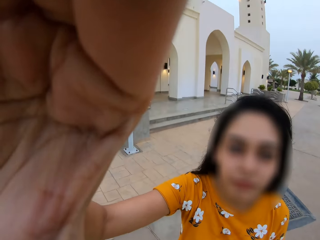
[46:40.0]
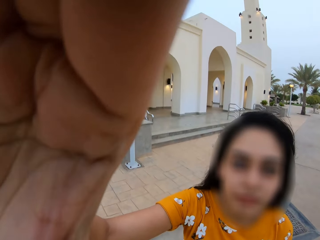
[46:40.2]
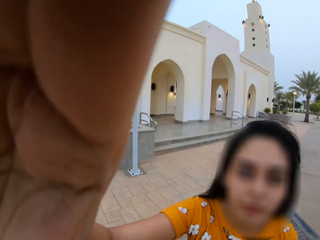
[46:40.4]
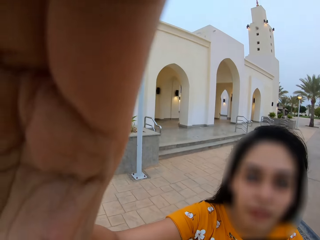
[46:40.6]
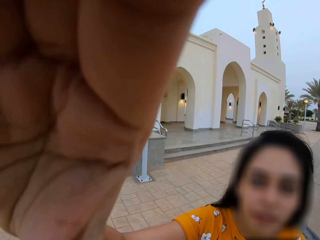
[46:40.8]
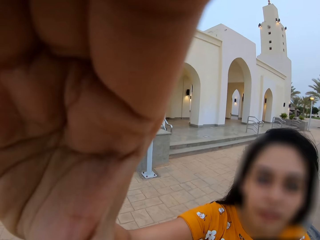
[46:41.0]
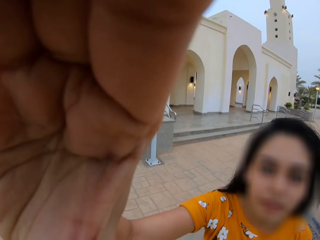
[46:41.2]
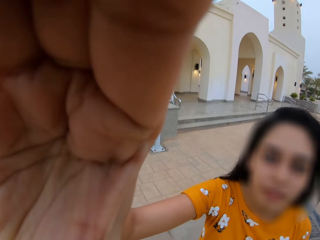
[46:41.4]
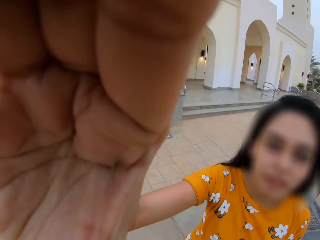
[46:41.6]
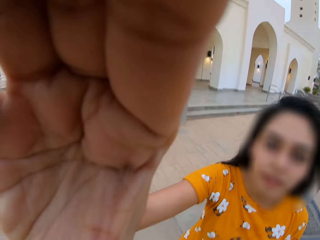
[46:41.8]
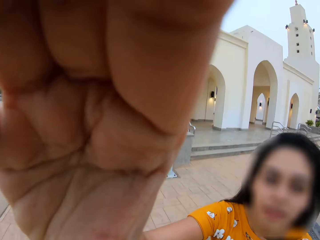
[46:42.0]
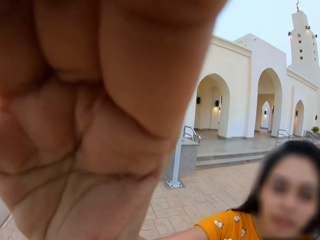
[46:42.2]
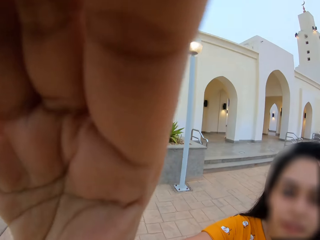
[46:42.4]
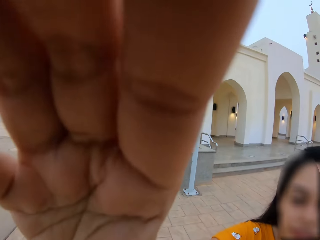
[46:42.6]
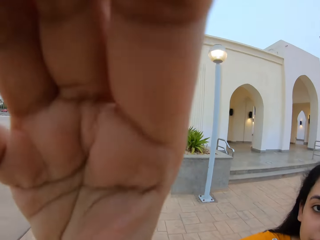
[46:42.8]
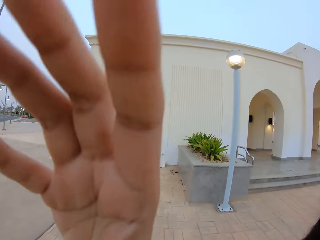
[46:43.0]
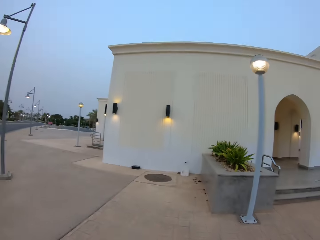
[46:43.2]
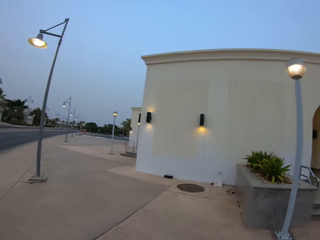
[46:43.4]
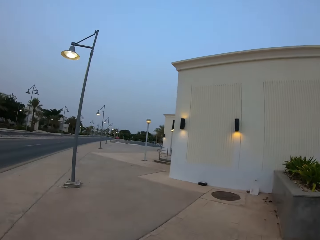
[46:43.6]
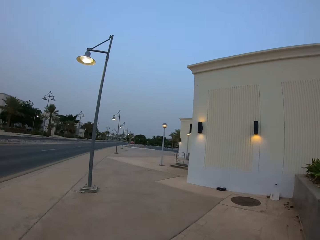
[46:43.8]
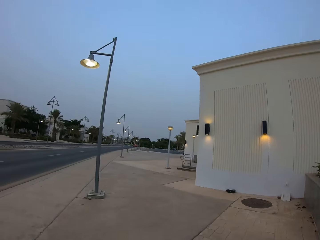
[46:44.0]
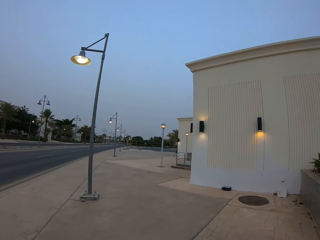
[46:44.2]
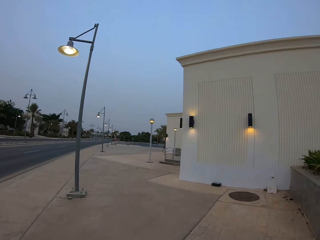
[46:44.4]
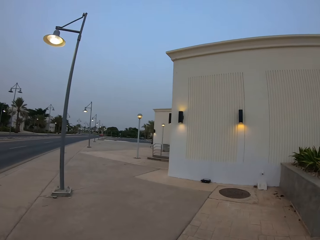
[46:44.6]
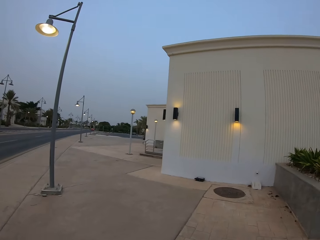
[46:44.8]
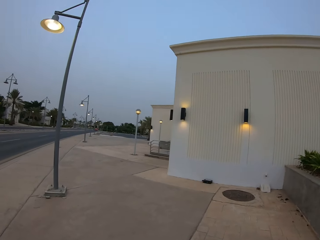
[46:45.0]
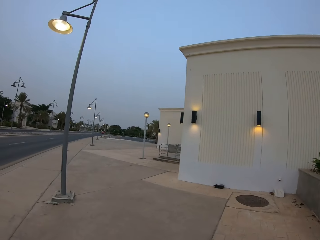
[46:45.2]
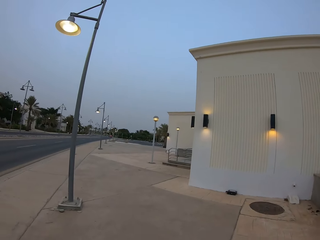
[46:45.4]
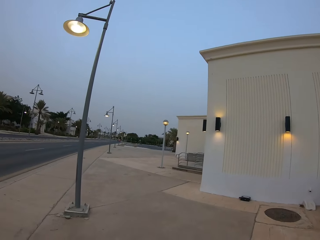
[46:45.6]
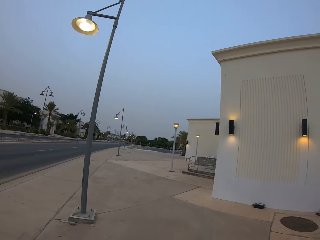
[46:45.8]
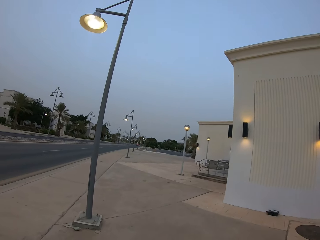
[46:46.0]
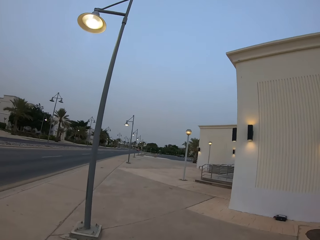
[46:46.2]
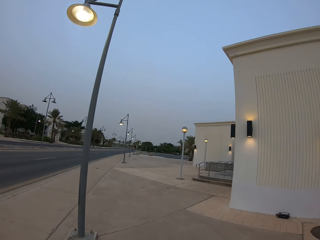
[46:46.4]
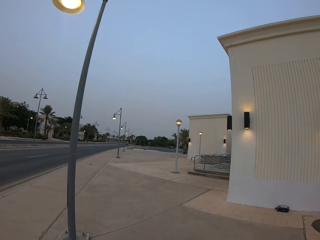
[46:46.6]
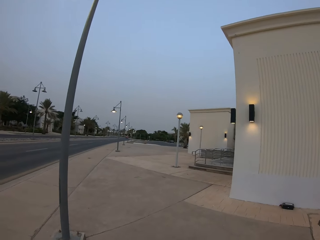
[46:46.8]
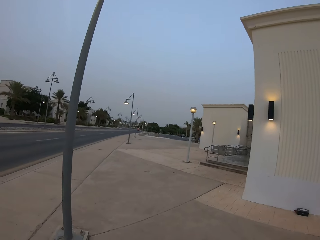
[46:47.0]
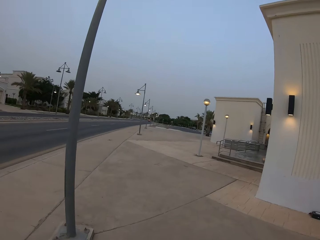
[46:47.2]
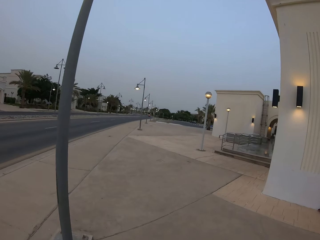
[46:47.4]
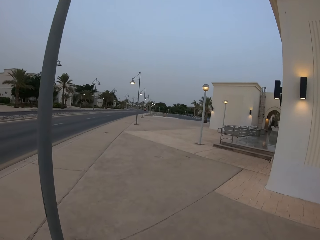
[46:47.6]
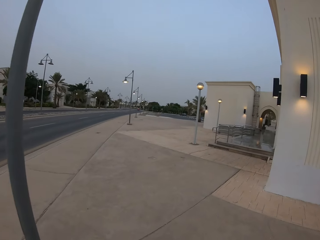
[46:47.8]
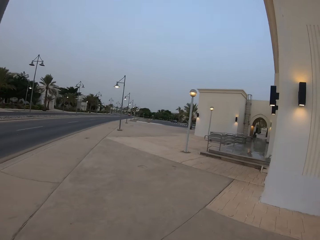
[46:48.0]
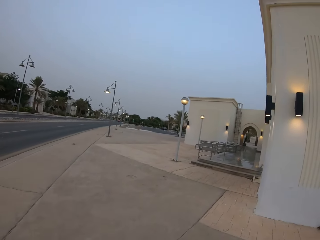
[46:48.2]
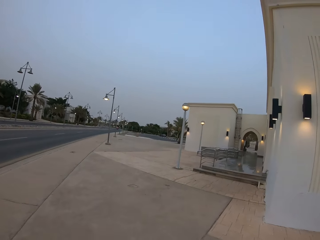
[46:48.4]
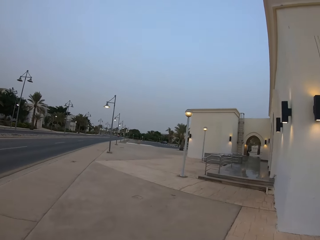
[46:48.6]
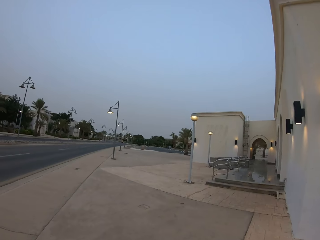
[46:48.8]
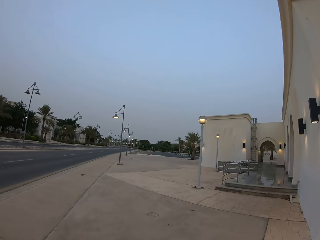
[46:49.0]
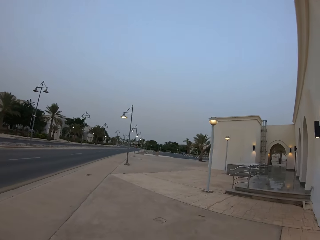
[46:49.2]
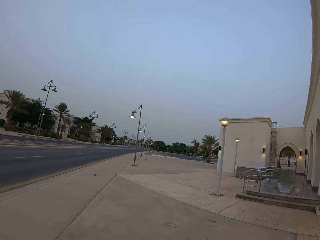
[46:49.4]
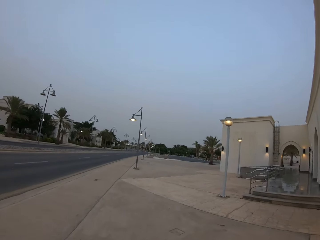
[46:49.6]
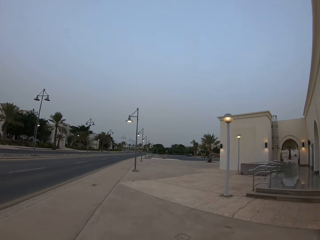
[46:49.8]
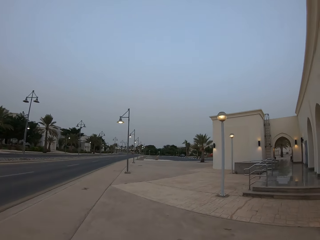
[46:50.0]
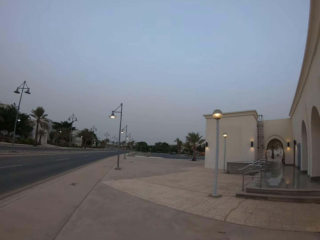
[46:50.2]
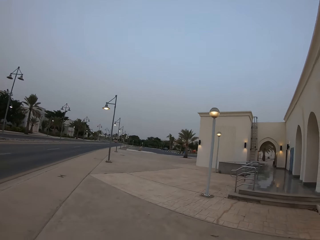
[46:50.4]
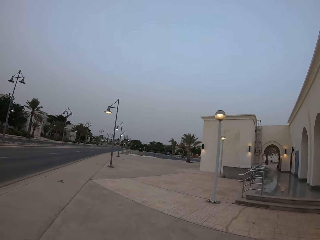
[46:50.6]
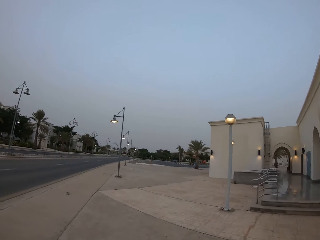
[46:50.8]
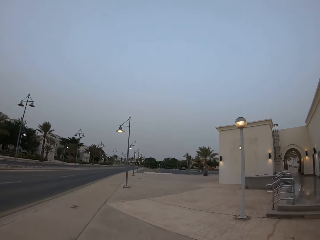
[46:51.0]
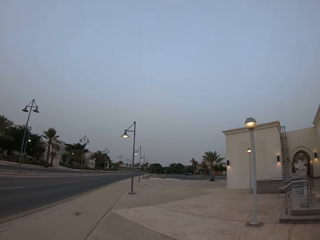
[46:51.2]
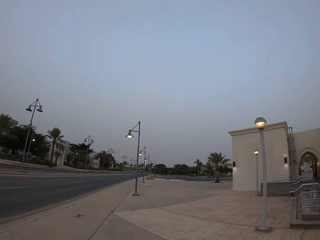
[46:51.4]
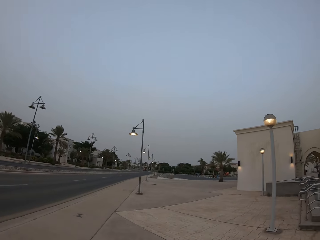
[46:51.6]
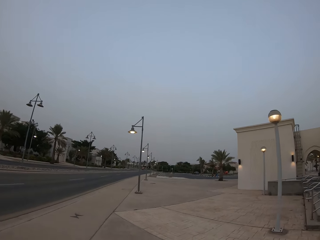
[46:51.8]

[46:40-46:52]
The woman touches the camera. The woman drops her hand. The camera wearer looks around. They walk around.

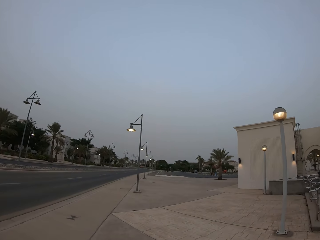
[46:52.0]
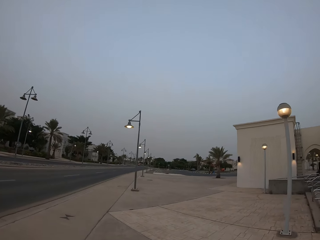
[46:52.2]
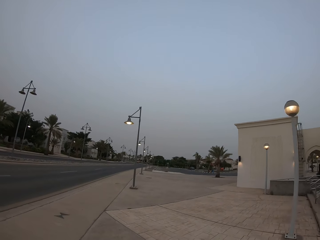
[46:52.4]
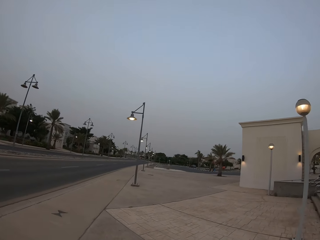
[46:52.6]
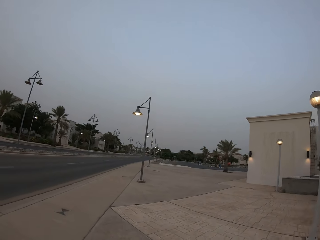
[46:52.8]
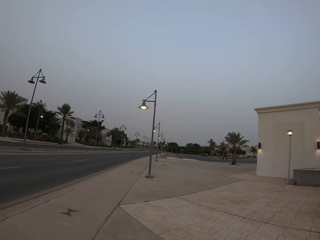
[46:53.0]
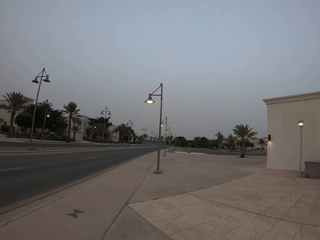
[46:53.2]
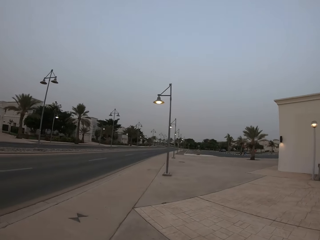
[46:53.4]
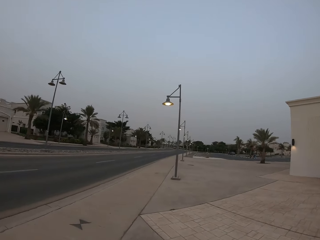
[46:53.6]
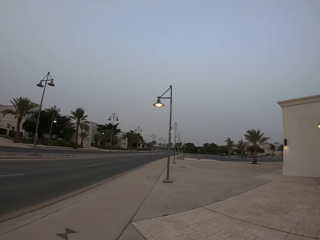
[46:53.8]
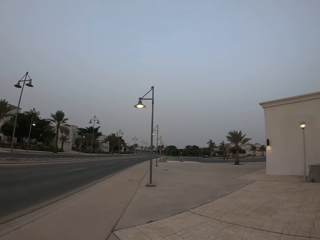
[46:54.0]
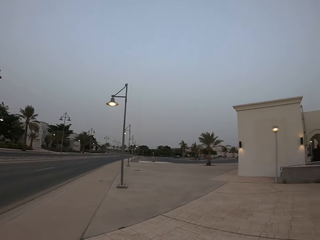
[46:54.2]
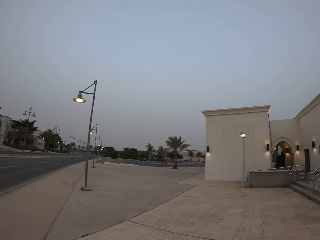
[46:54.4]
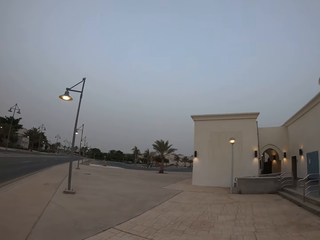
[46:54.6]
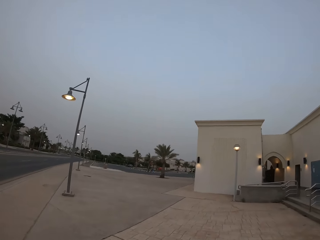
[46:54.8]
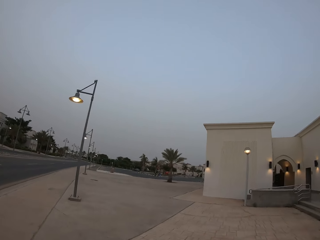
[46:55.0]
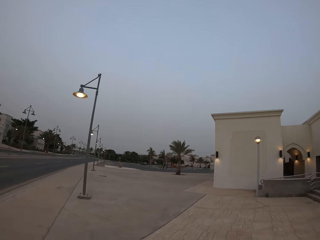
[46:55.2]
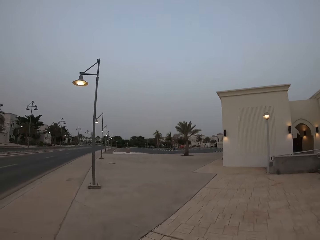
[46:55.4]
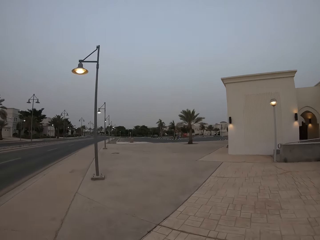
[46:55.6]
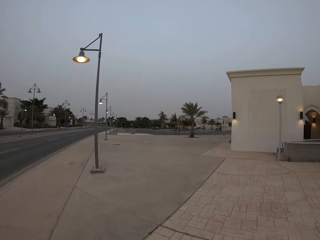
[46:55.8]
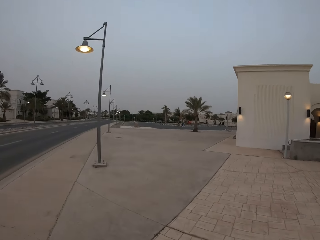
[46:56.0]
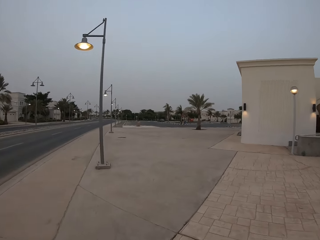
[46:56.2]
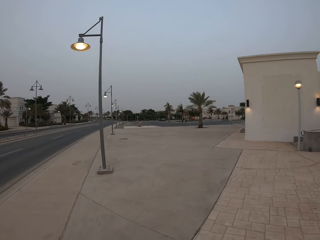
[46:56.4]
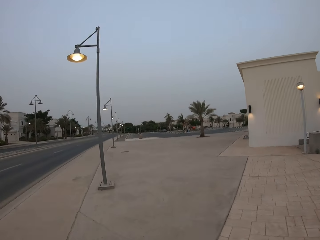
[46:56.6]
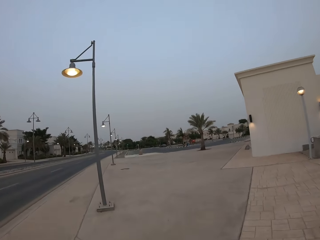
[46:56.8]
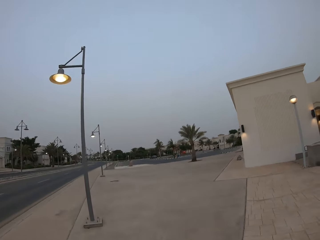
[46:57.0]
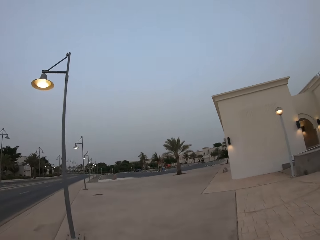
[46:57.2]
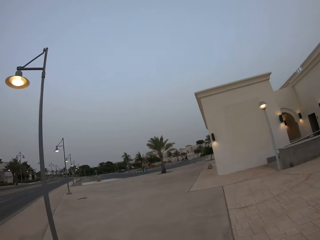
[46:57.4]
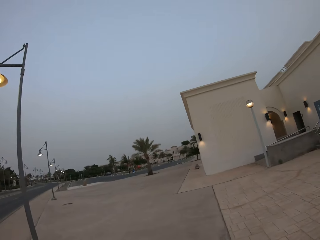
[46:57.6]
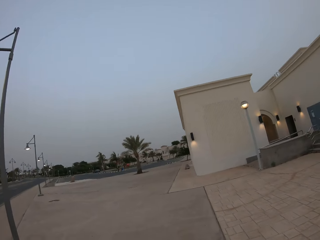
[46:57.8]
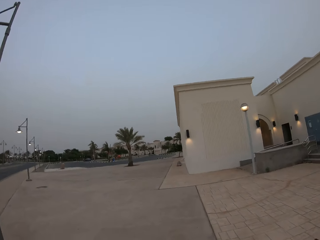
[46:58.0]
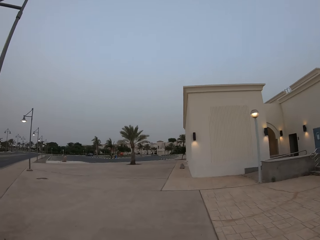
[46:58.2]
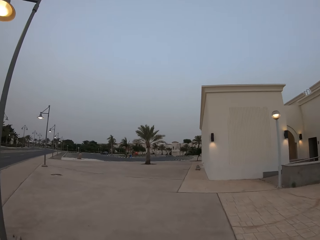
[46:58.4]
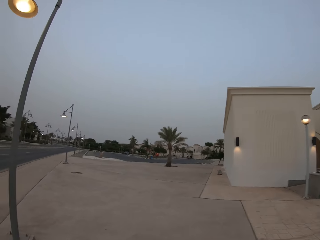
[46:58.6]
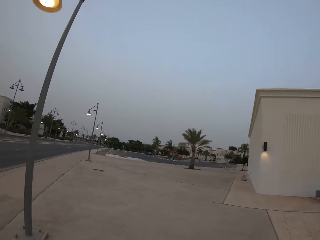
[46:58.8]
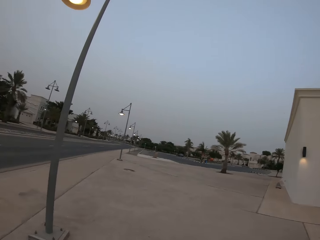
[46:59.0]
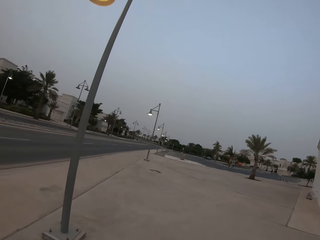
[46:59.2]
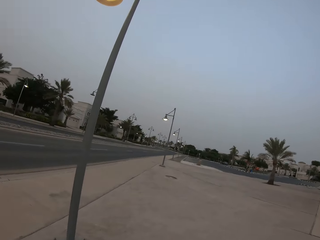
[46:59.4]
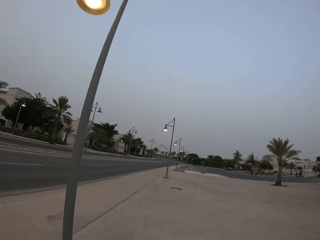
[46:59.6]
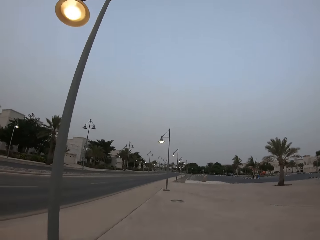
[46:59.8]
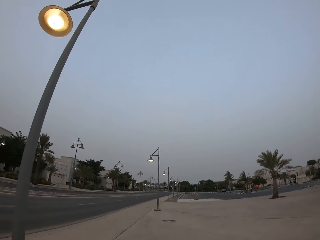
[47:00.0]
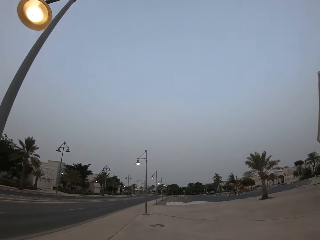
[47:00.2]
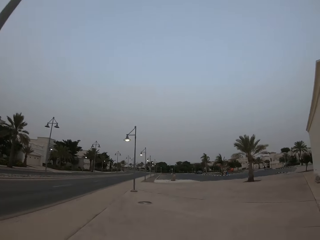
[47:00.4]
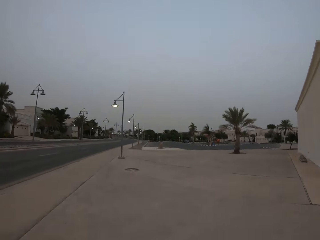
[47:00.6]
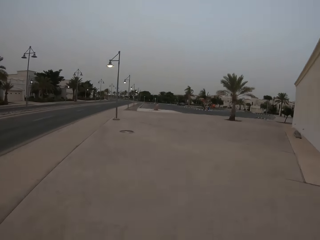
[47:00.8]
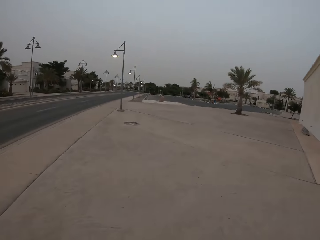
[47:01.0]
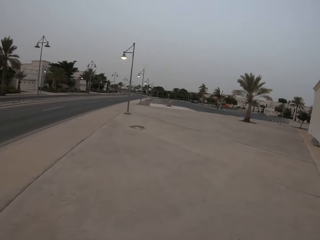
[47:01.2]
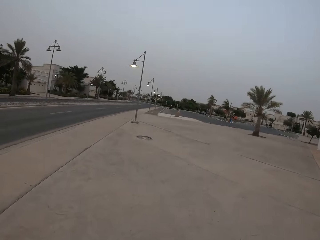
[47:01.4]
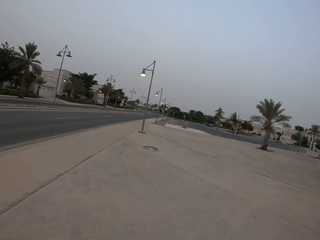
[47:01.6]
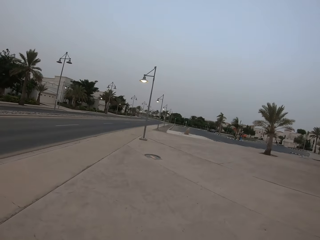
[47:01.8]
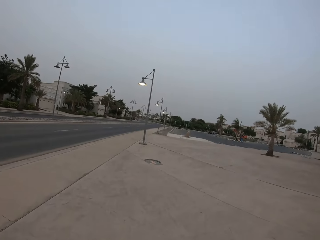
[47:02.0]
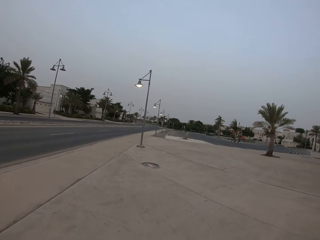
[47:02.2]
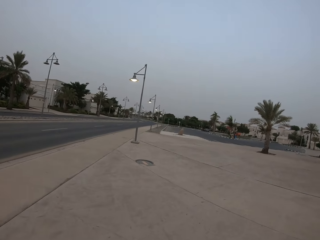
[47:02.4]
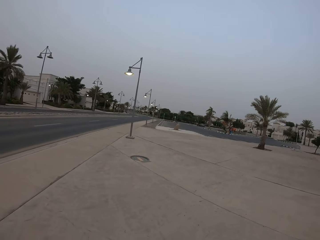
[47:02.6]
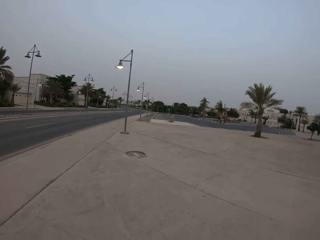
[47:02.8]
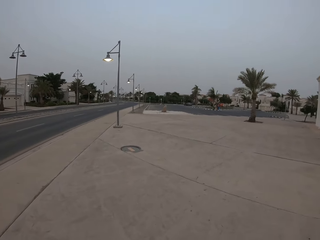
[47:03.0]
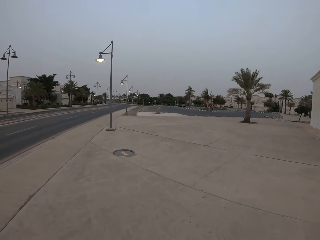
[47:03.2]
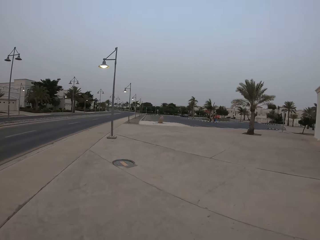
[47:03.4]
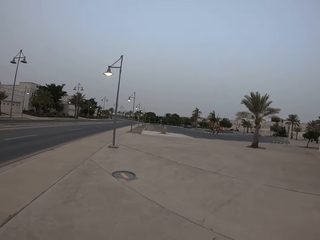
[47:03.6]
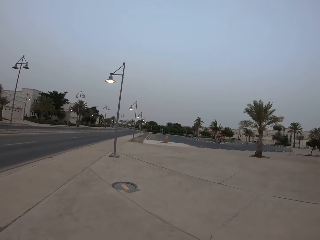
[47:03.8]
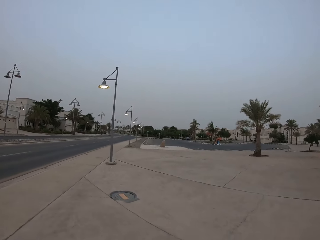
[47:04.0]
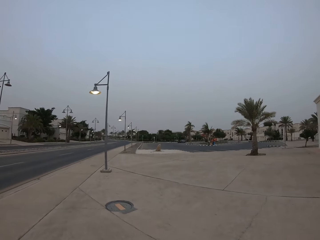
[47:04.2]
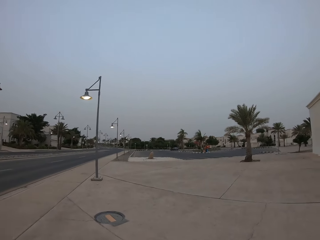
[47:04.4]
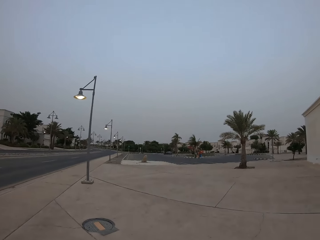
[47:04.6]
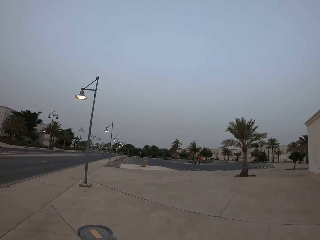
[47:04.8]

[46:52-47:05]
The camera wearer looks around. They walk around. They look around. They walk around.
